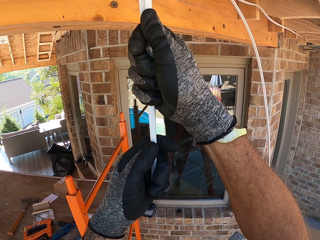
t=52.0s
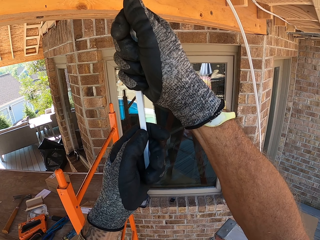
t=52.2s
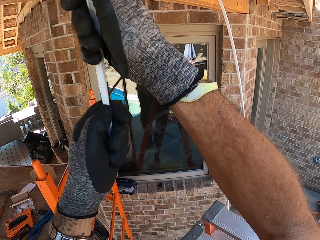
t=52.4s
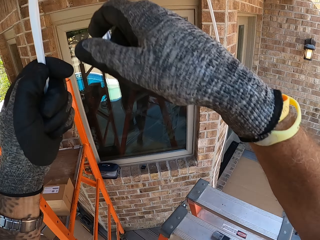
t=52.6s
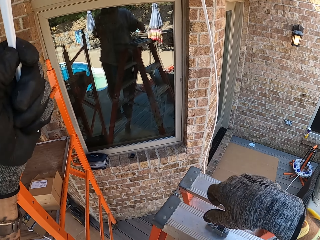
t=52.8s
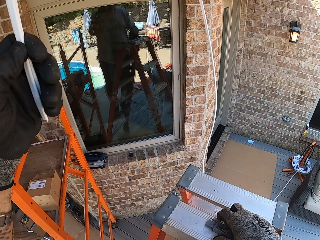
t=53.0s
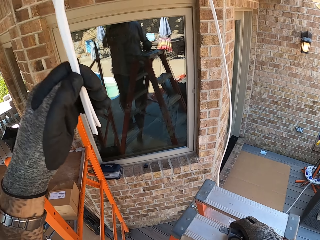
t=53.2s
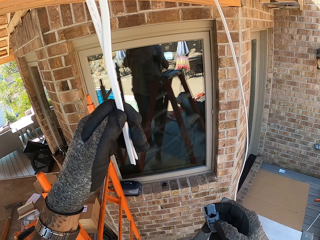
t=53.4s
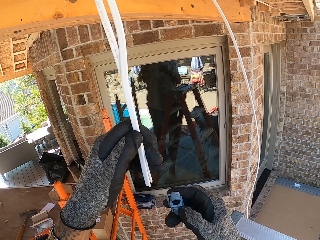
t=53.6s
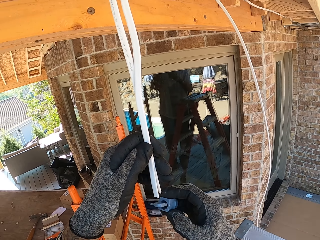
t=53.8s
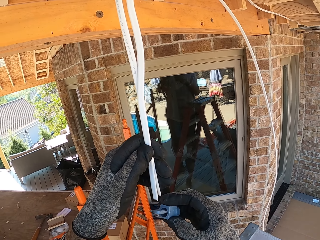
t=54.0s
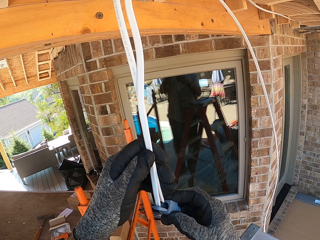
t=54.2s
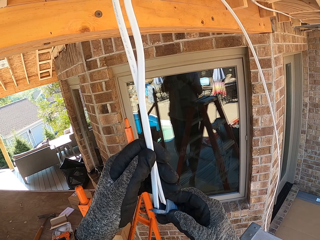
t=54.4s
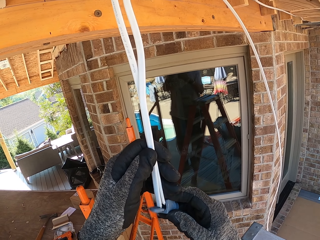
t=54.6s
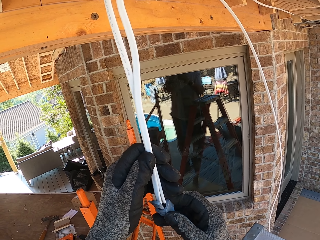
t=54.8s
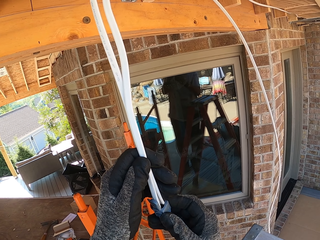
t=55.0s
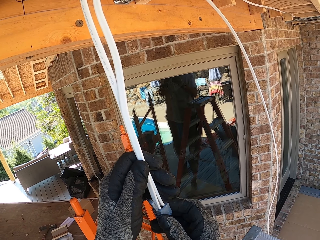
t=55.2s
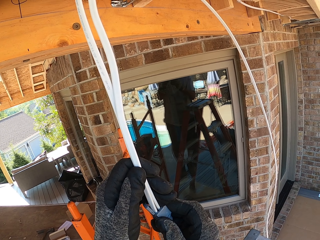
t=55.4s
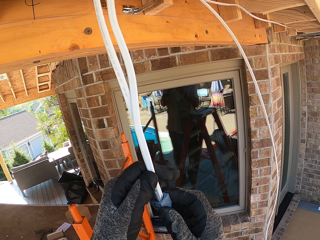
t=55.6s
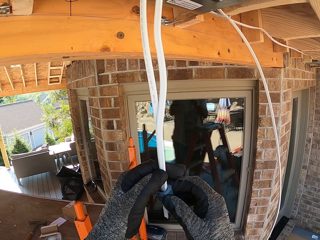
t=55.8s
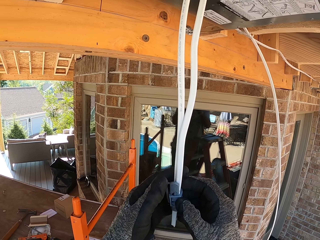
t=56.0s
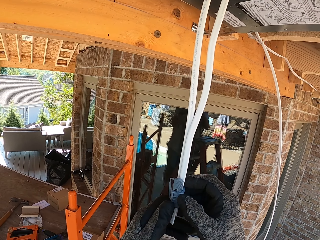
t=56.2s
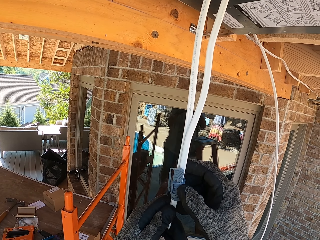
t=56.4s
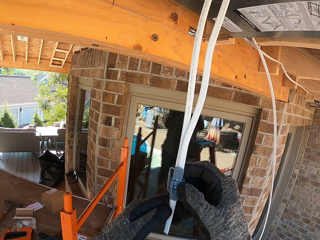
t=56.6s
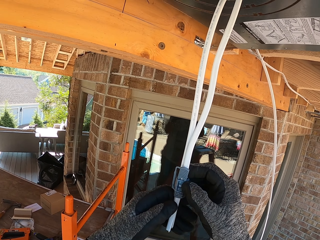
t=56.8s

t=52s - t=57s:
The camera wearer picks up a cable holding clip. They insert the cable holder. They slot cables in the cable holding clip.

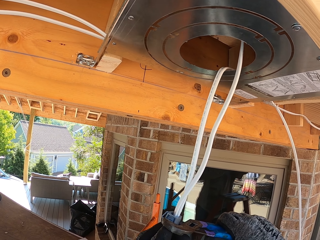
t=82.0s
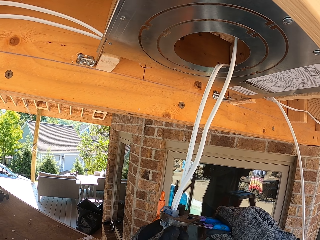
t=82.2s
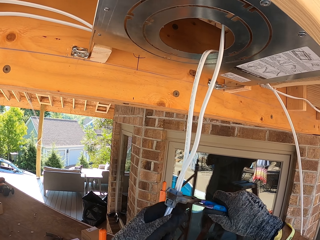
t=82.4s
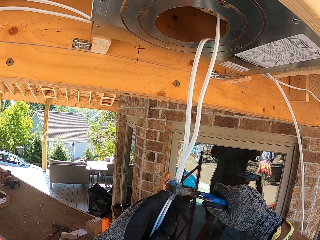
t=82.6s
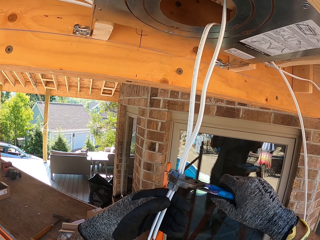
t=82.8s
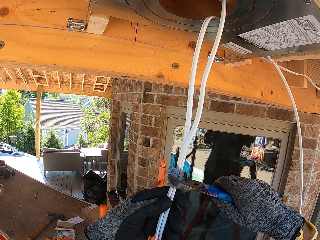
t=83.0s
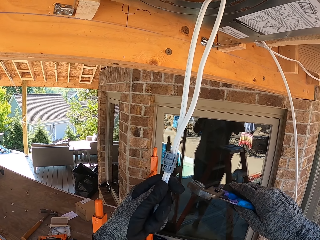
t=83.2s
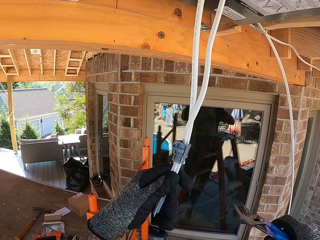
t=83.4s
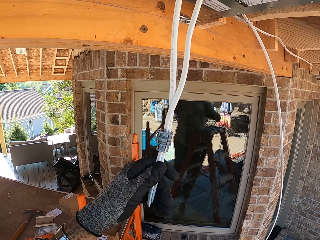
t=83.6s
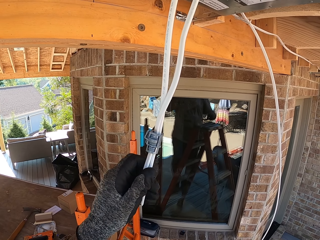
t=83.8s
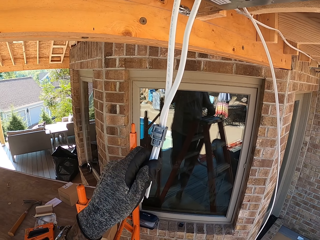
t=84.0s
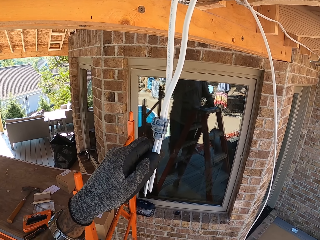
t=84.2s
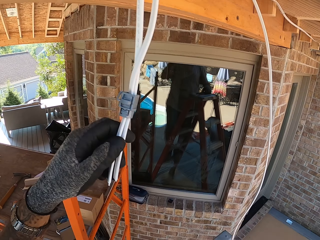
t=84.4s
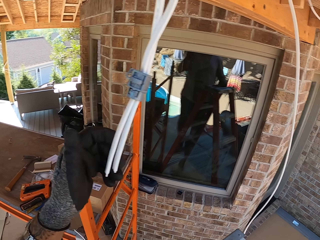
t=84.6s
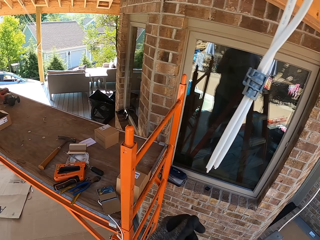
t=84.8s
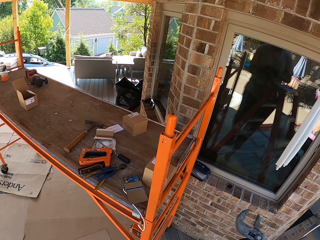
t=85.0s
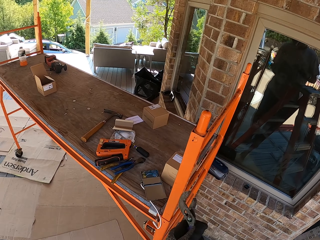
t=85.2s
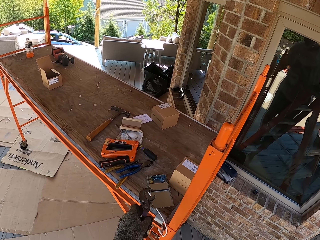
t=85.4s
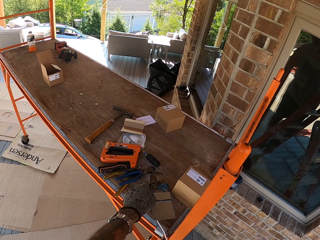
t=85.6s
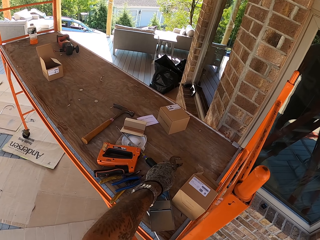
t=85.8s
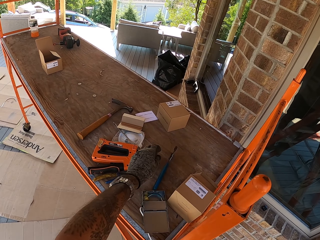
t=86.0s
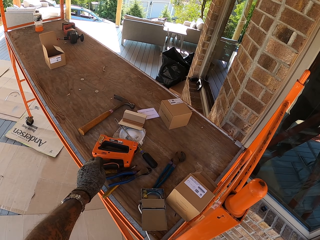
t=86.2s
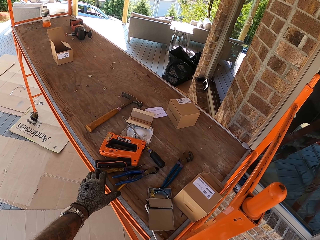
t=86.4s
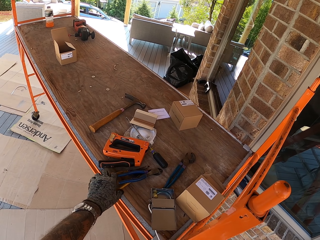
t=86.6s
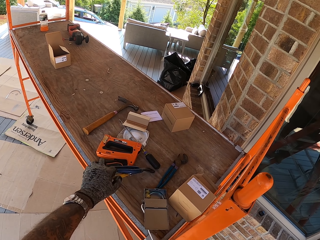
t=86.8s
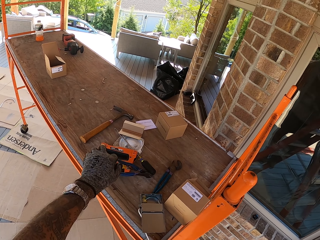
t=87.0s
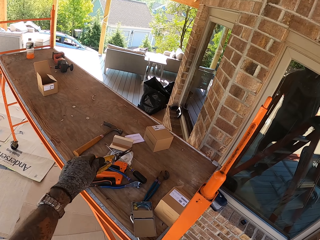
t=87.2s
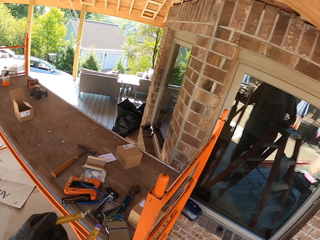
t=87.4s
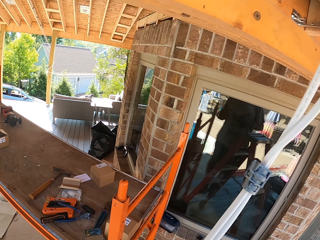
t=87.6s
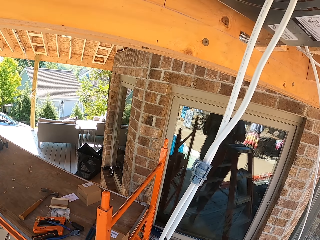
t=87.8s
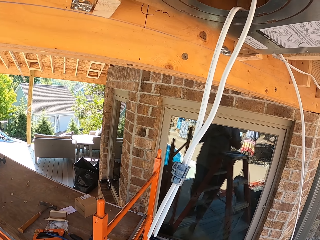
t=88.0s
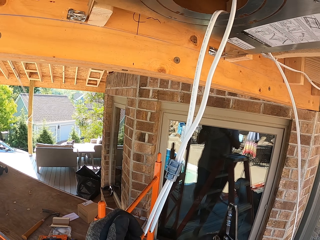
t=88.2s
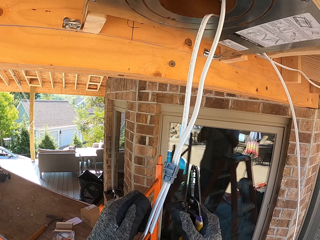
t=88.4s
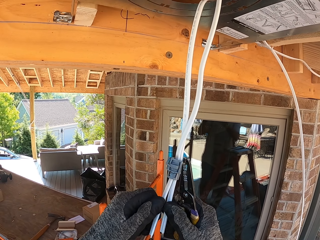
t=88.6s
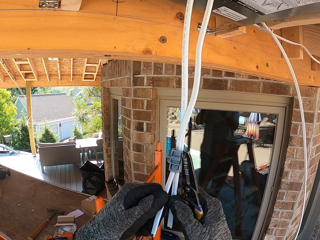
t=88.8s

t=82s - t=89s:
The camera wearer puts the pliers or spanner on the table. They pick up the electric pliers.

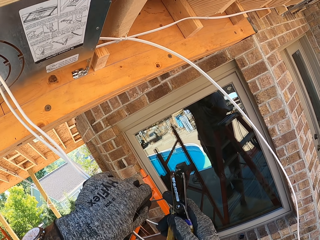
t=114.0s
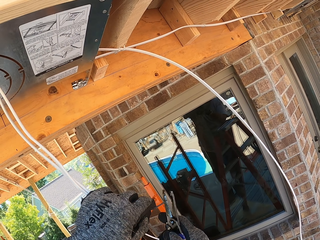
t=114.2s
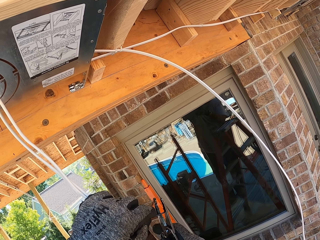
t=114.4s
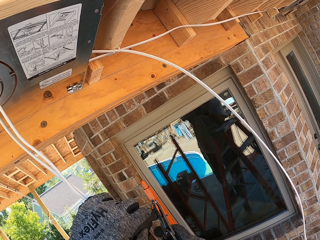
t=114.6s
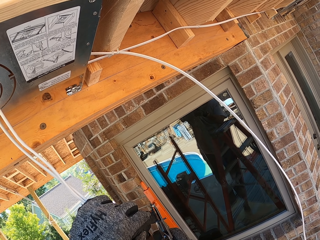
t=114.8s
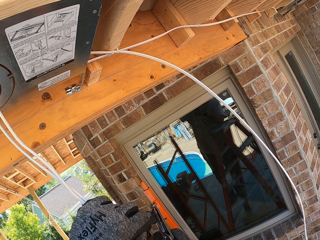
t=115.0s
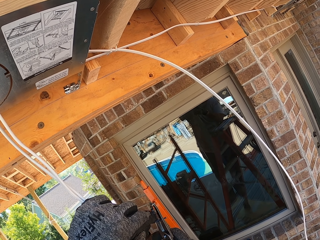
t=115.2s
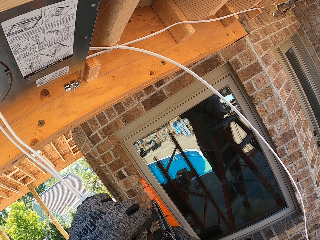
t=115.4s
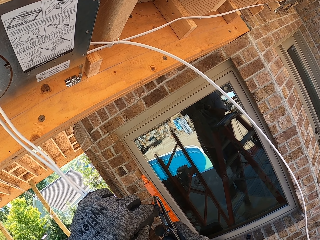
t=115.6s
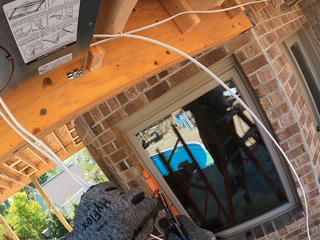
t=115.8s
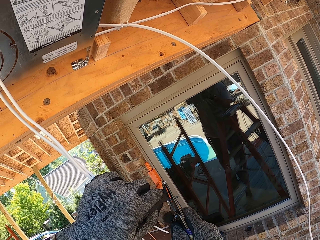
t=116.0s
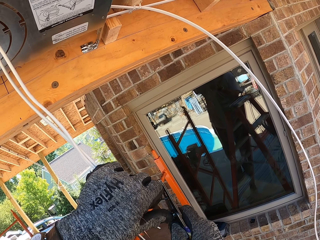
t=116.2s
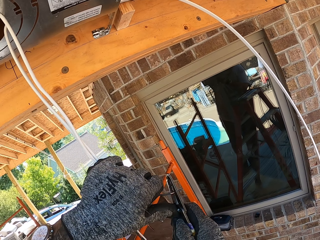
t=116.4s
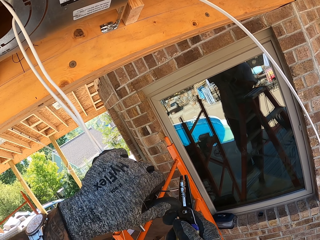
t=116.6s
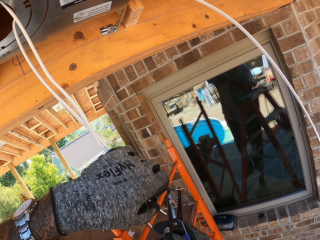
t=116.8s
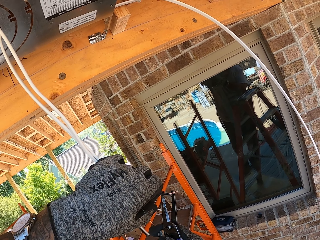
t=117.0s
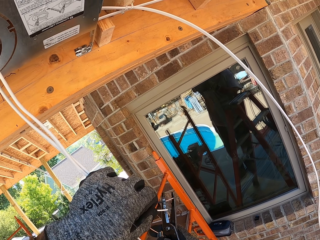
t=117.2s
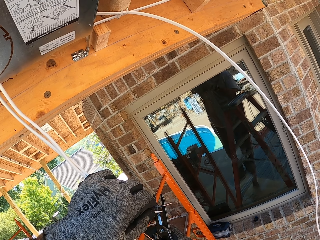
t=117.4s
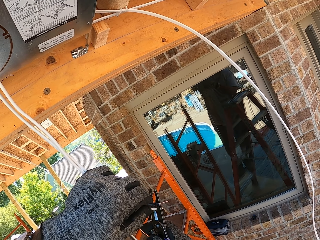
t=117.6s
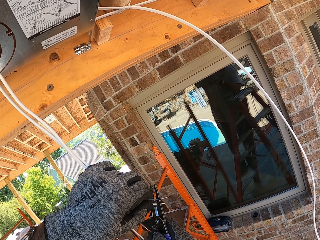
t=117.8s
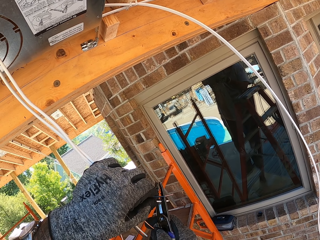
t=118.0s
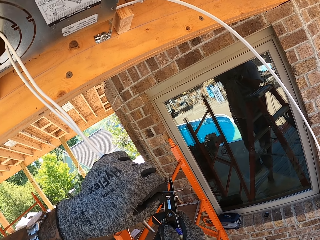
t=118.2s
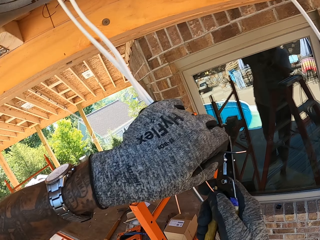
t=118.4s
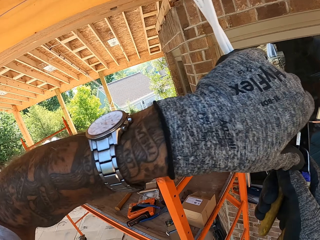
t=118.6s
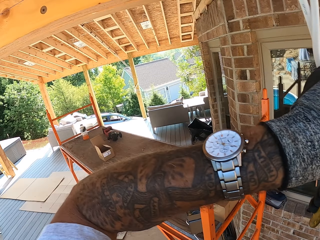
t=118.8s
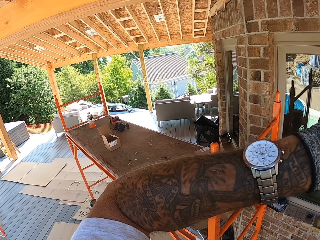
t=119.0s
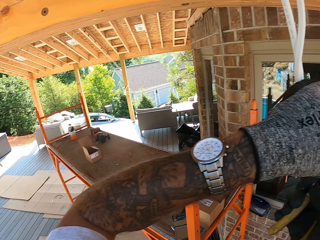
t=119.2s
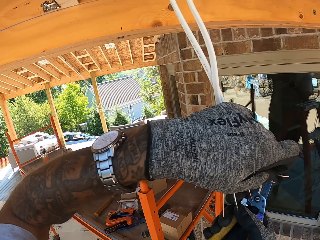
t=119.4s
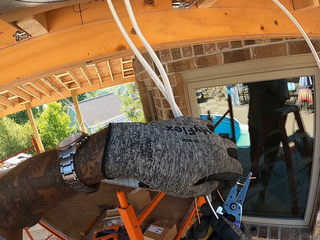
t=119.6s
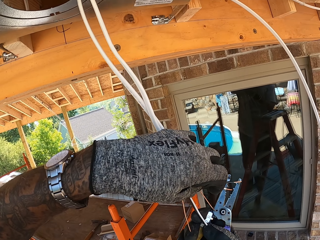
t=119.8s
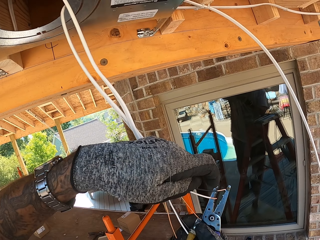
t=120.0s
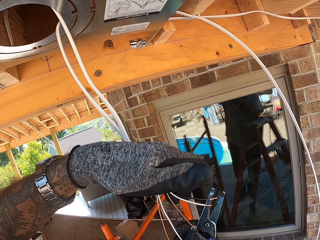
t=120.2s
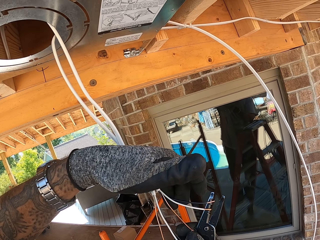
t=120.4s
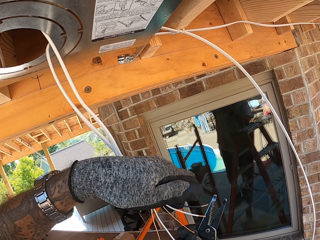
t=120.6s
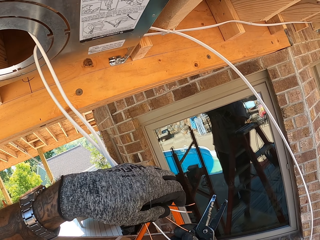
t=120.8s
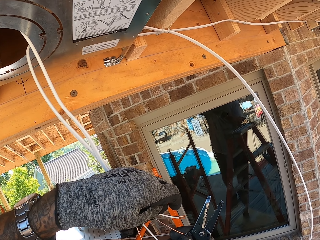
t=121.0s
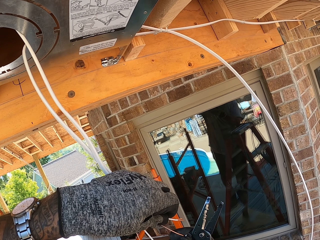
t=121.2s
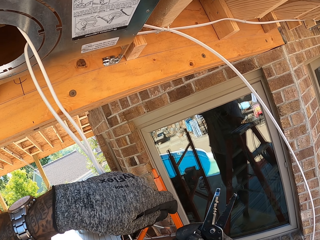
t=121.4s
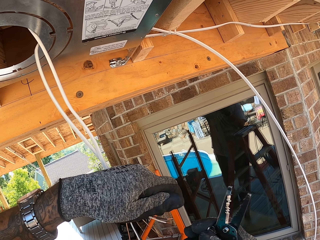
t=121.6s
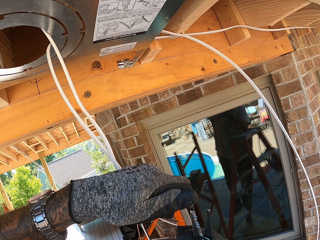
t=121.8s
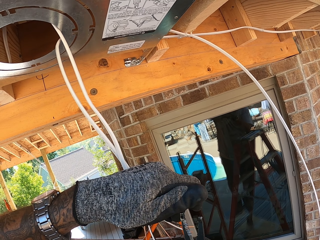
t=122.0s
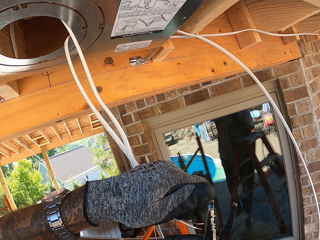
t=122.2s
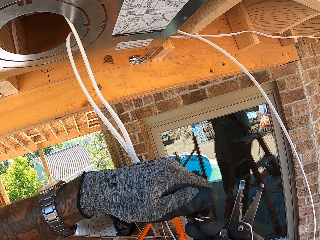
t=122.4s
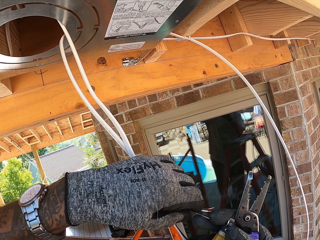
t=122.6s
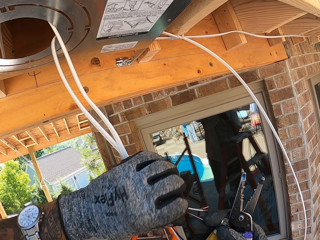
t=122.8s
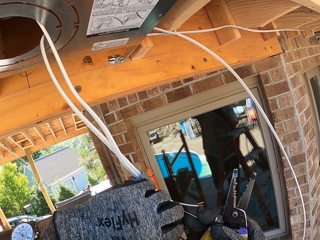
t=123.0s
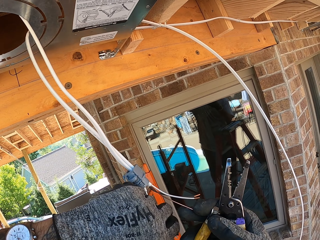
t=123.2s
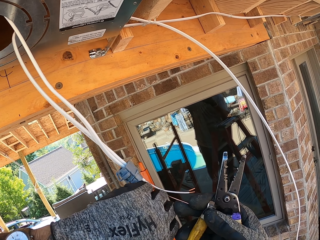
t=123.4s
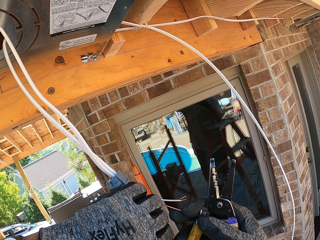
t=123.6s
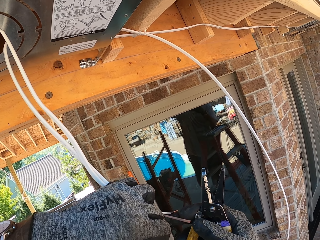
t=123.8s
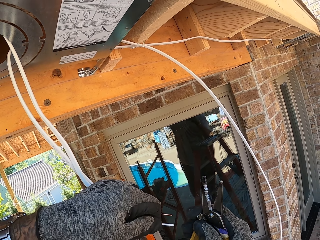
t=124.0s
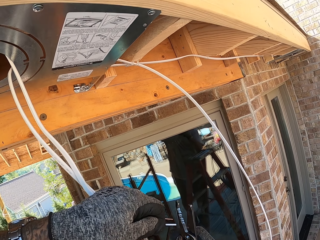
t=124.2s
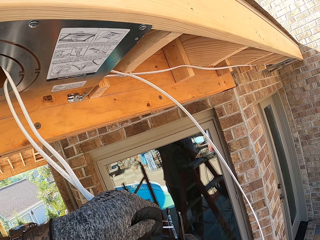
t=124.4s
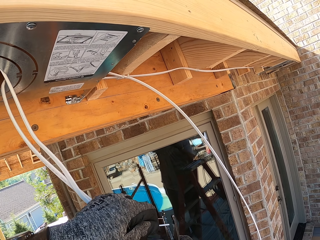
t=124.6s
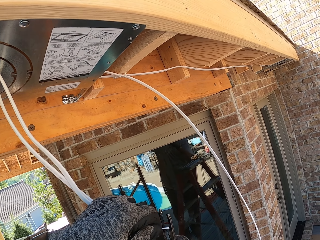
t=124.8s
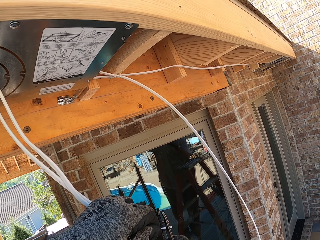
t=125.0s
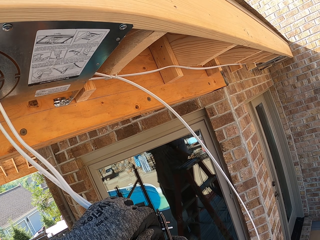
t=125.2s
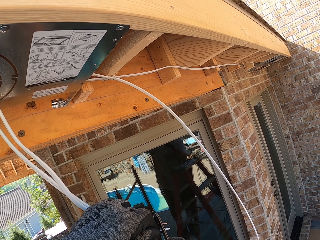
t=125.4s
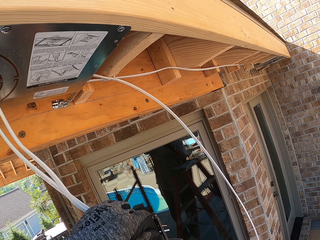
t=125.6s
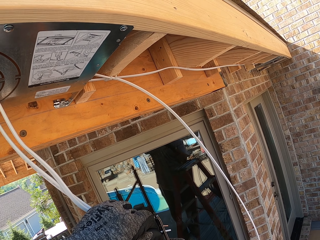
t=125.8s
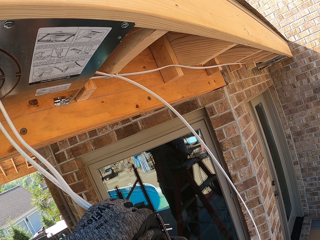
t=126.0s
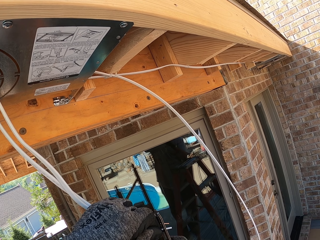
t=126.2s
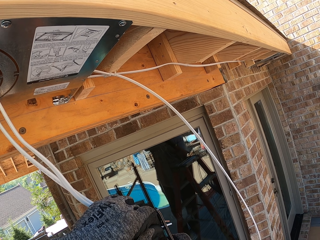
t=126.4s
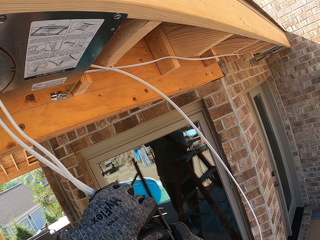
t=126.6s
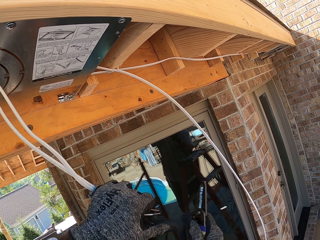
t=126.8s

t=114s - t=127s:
The camera wearer cuts cables with electric pliers. They strip the wire. They cut the cables with the electric pliers.
